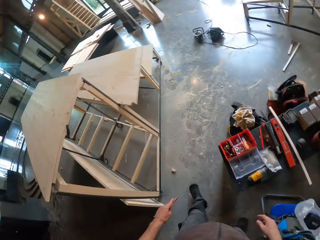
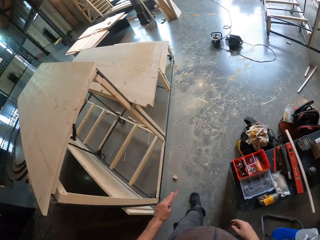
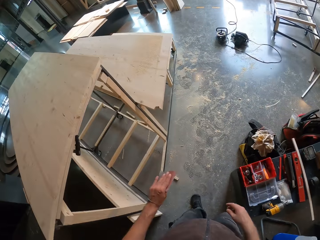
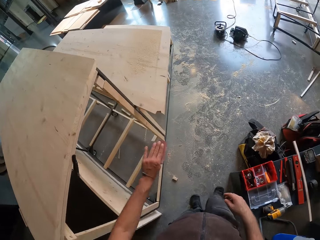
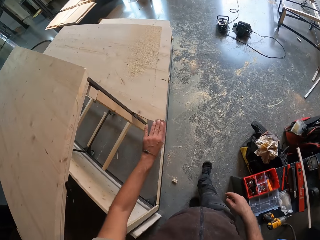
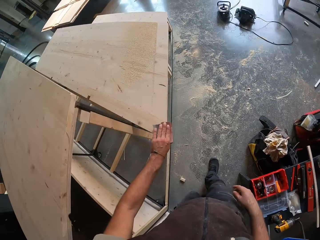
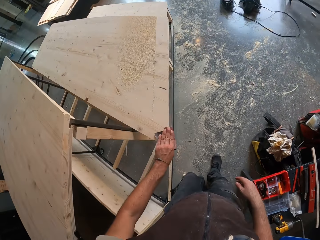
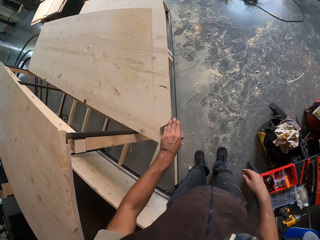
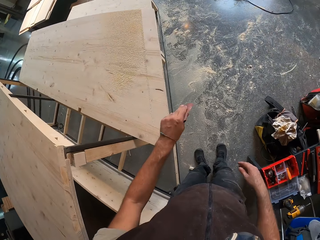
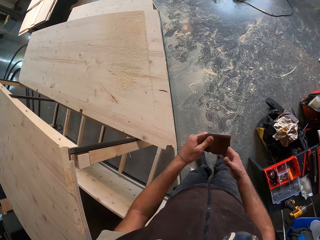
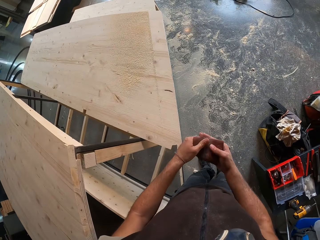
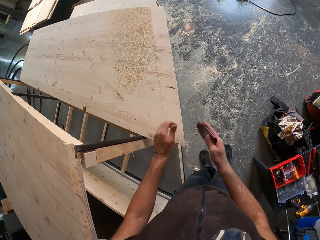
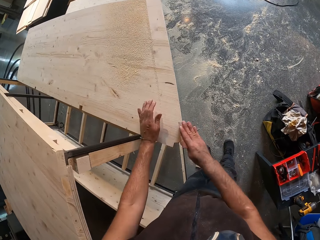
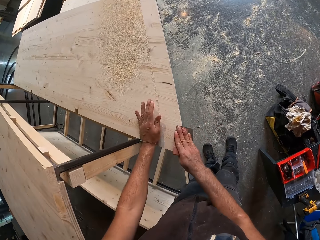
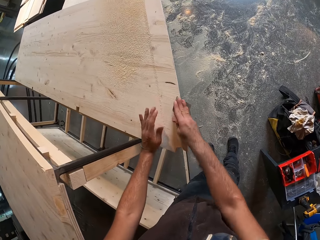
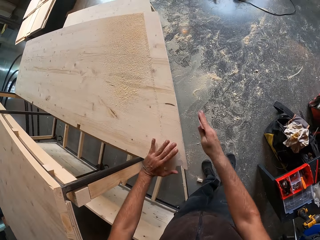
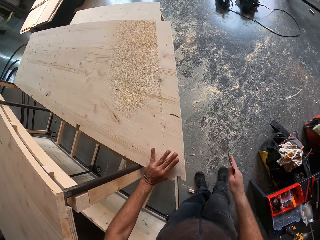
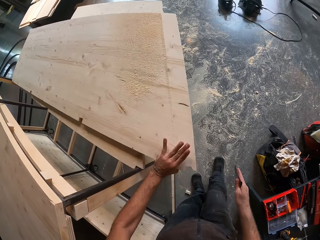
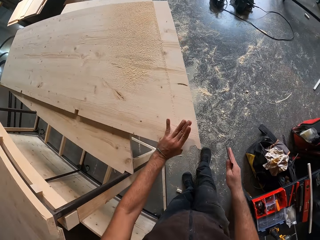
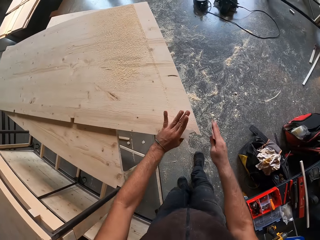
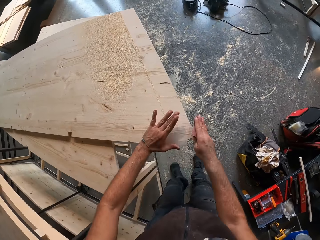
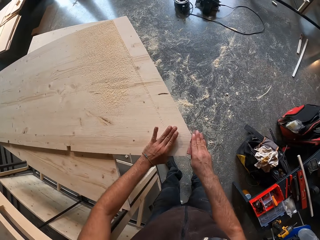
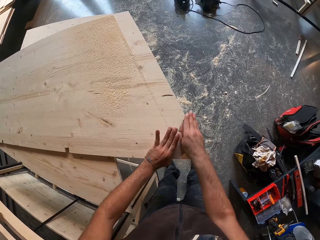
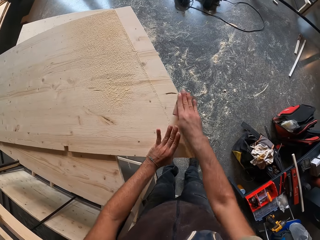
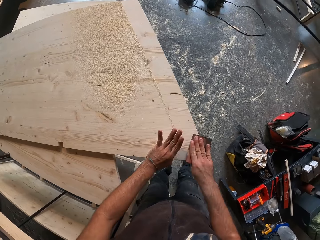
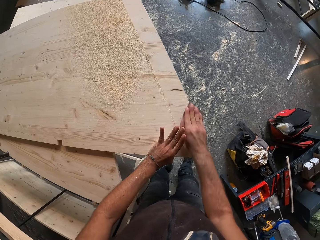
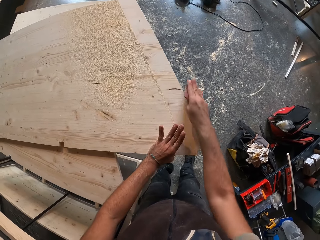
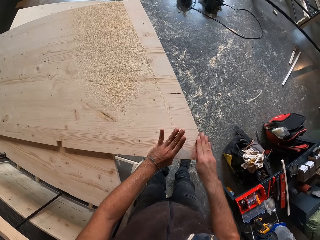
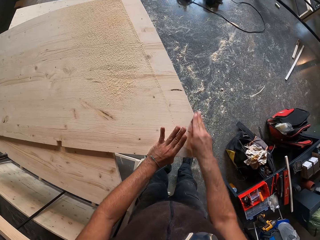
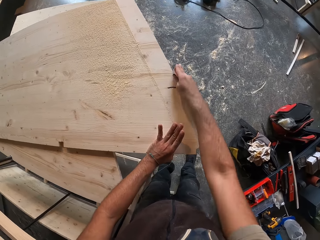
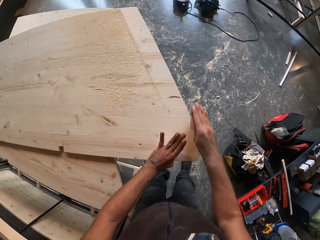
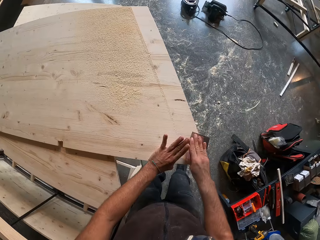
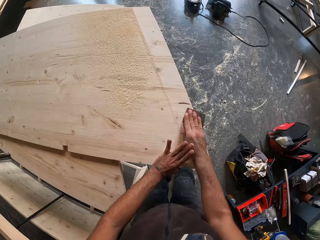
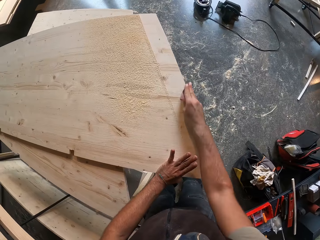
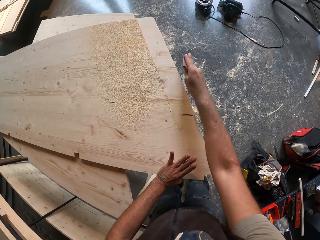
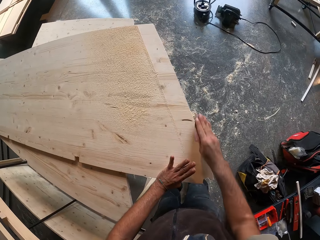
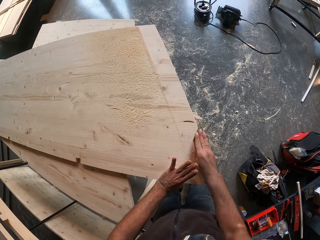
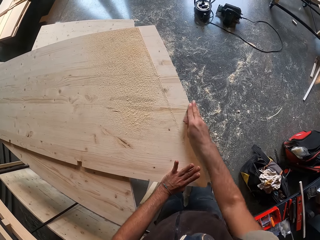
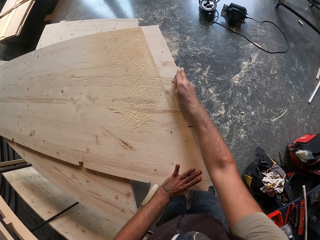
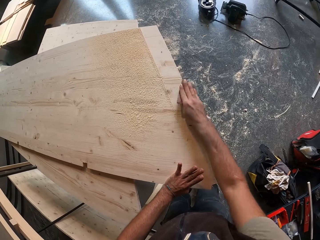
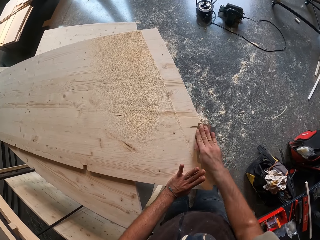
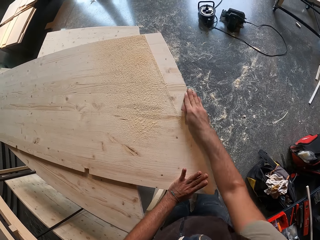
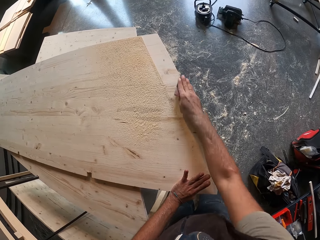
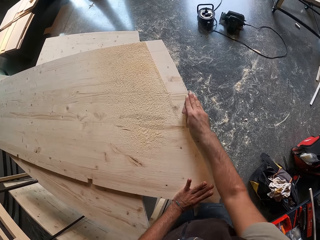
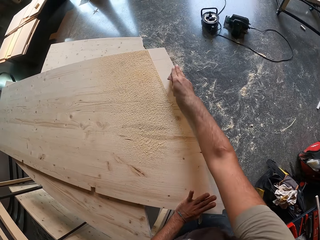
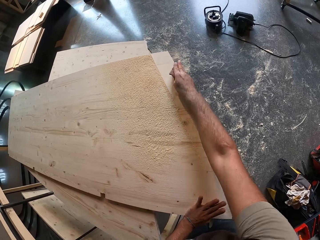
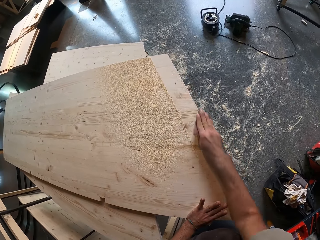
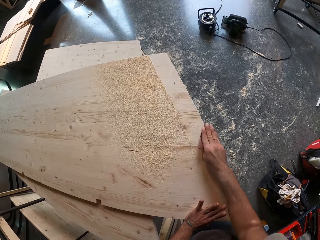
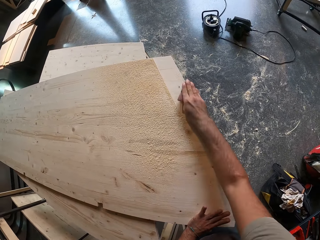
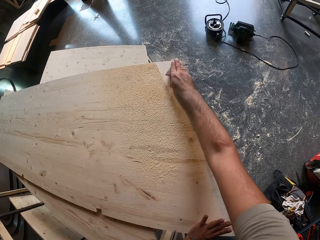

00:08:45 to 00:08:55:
The camera wearer walks around a garage. He sands the plank of wood with his left hand. He holds the sandpaper with his right hand. He sands the plank of wood with the sandpaper in his right hand. He holds the plank of wood with his left hand. He shifts the plank of wood with his left hand. He adjusts a board on a piece of wood. He sands the plank of wood with the sandpaper in his right hand.

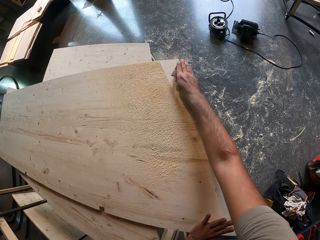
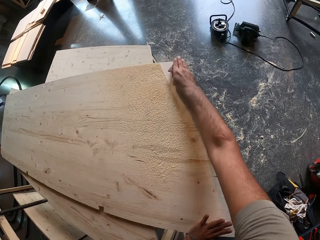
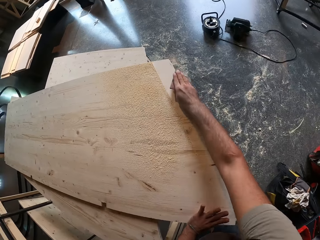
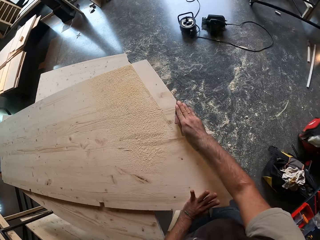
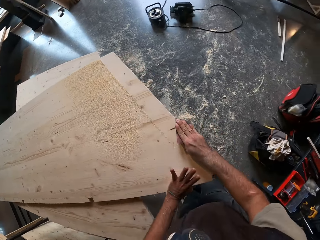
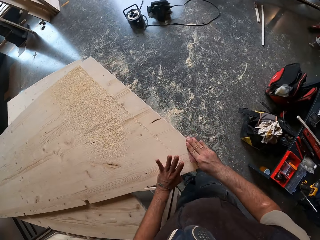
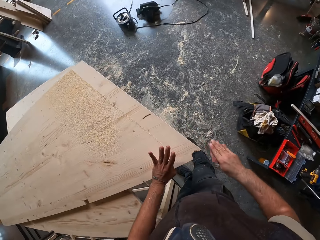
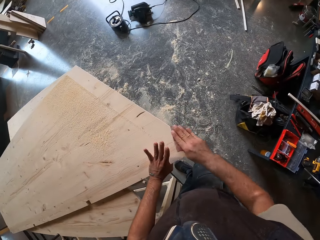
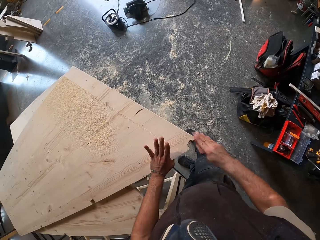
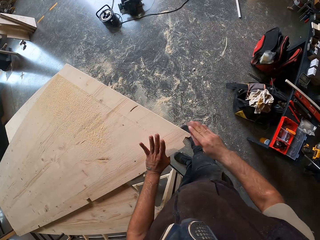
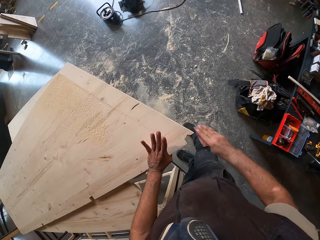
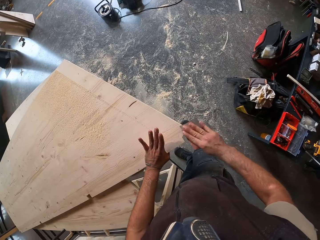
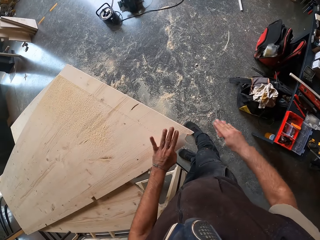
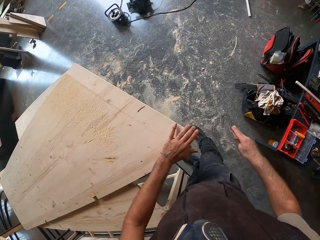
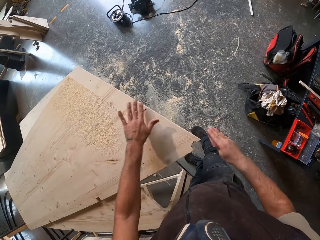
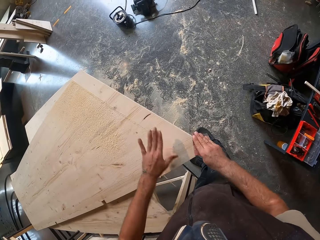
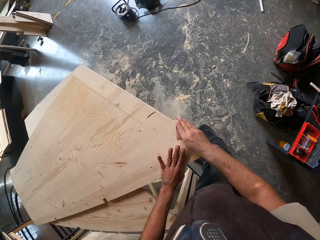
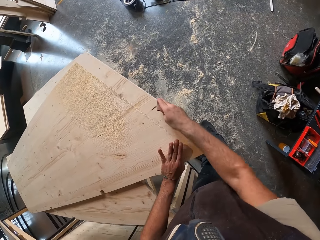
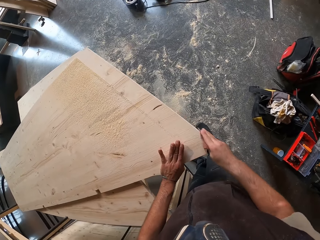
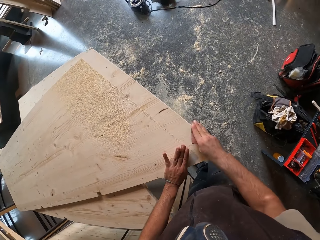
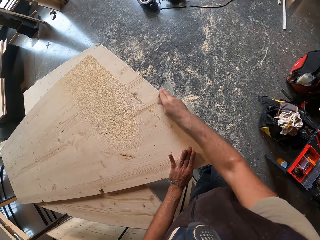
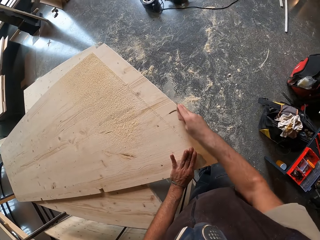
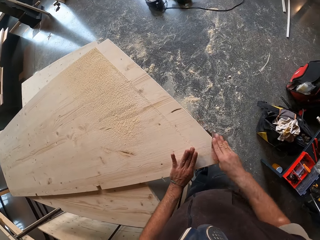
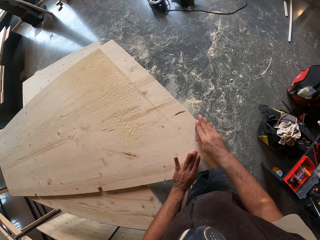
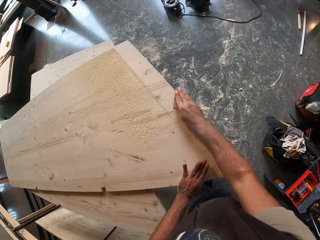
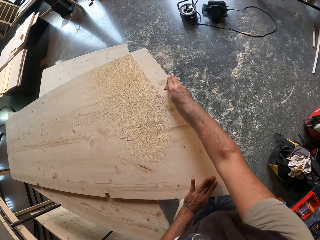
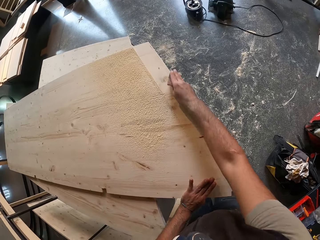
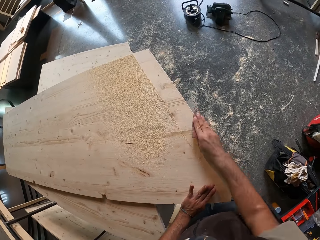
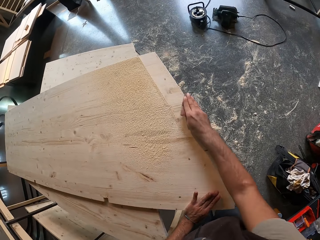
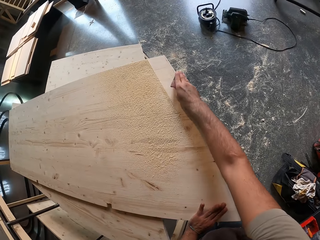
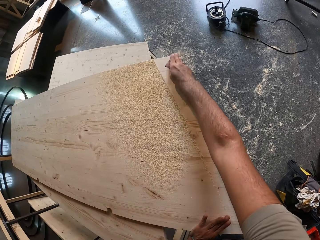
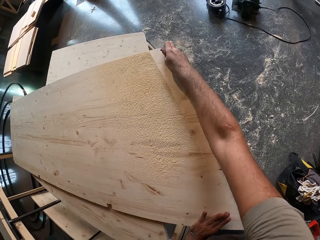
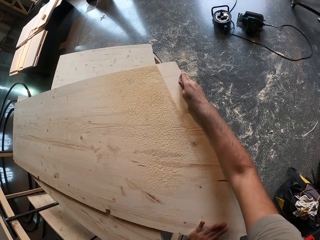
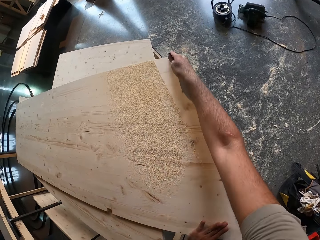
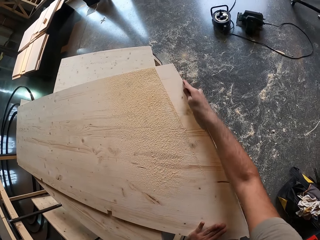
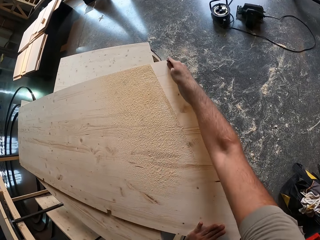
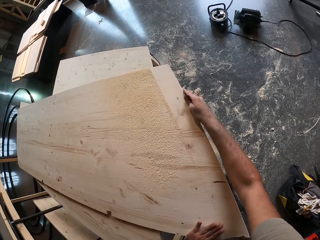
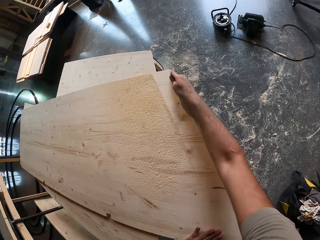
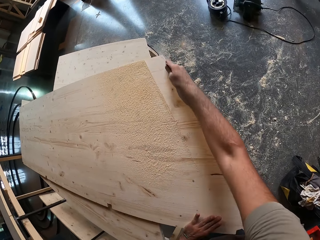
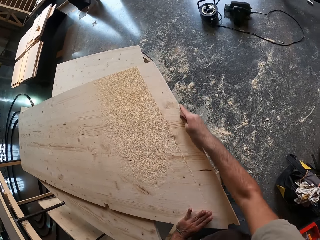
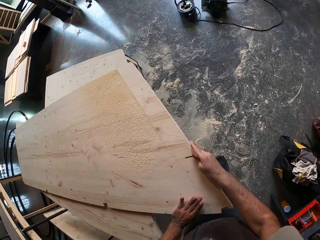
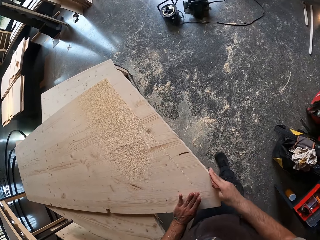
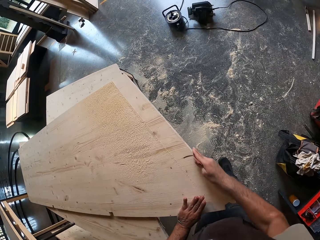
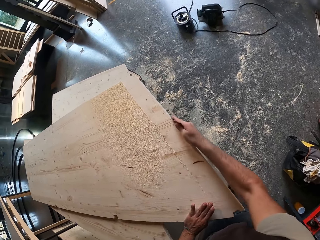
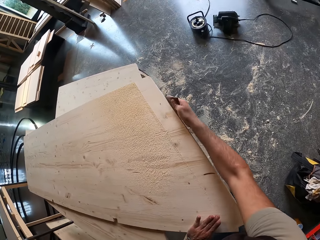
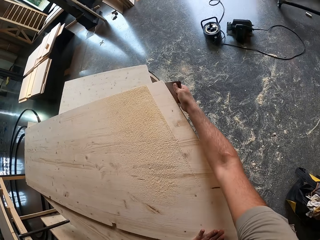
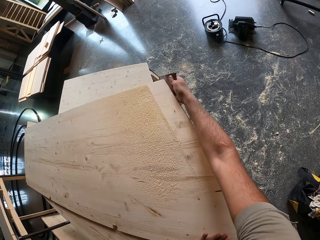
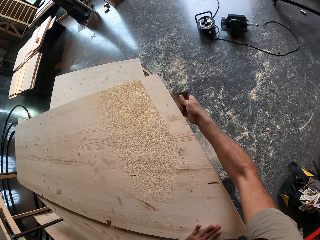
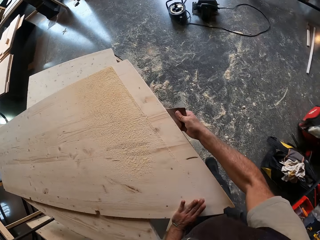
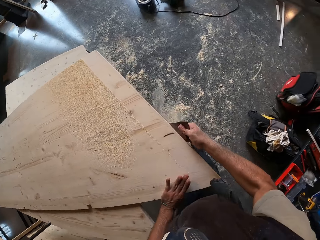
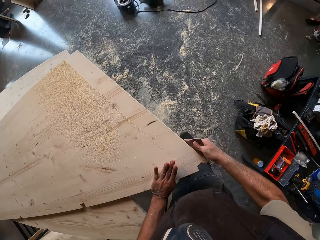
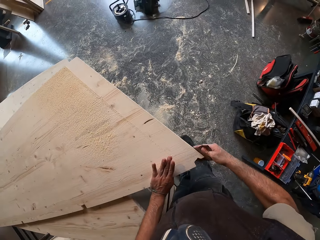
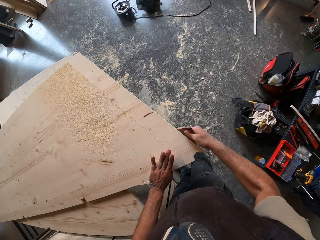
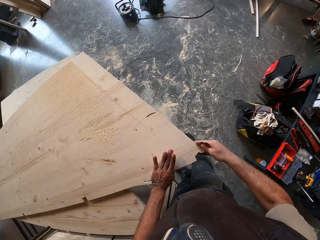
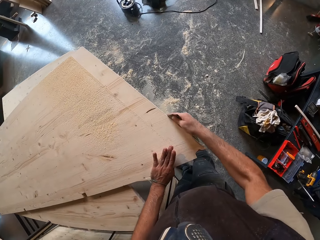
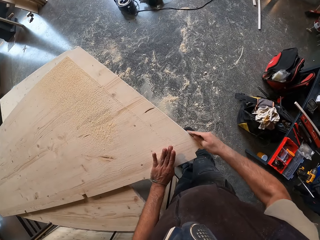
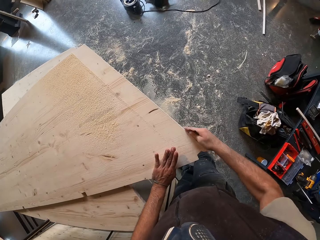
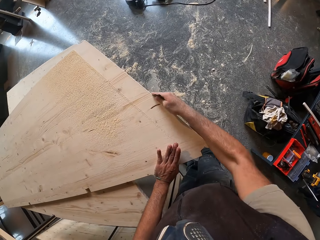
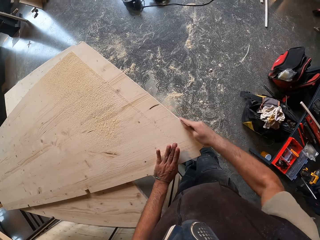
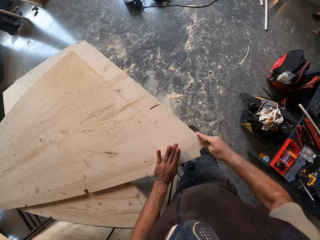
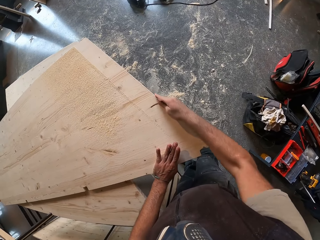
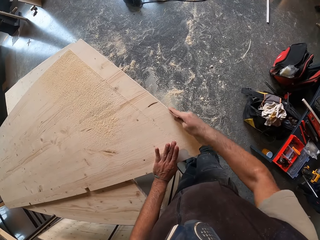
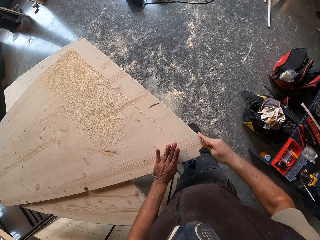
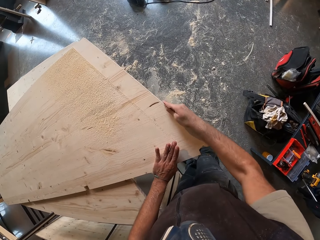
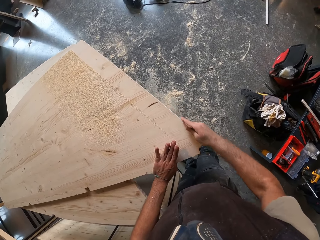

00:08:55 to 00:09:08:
The camera wearer wipes the plank of wood with his left hand. He sands the plank of wood with the sandpaper in his right hand.
